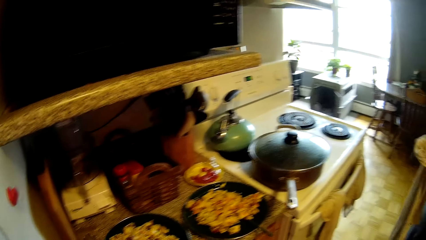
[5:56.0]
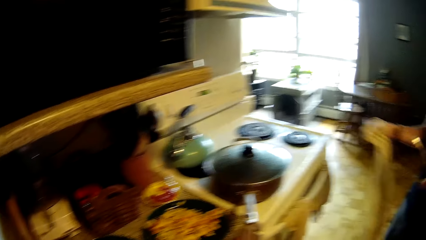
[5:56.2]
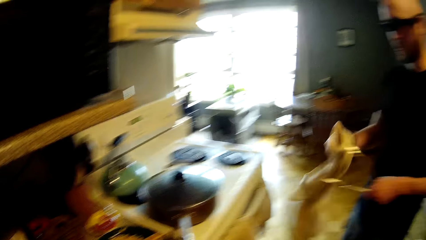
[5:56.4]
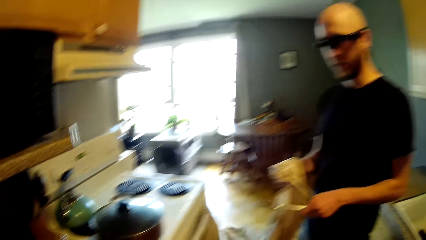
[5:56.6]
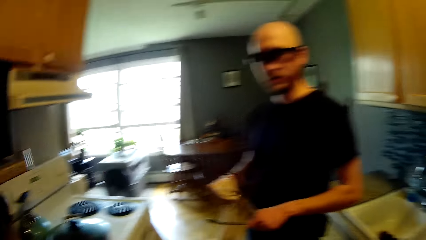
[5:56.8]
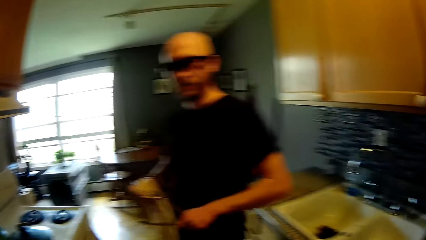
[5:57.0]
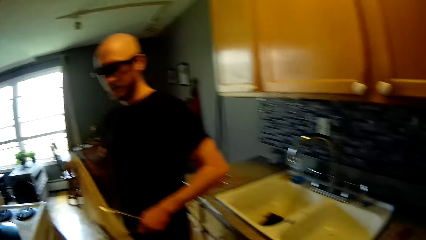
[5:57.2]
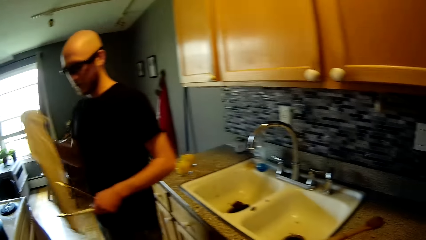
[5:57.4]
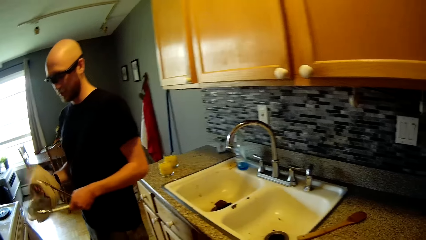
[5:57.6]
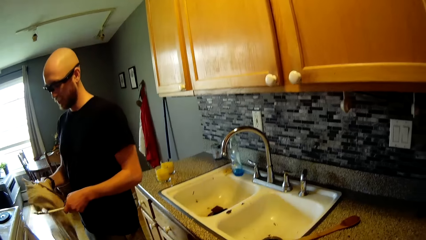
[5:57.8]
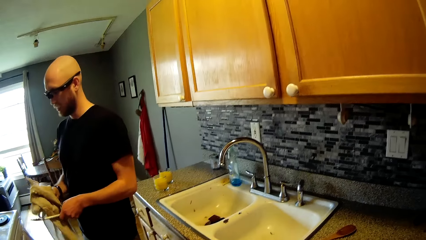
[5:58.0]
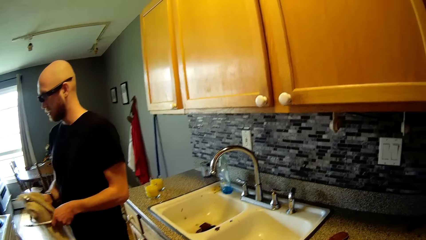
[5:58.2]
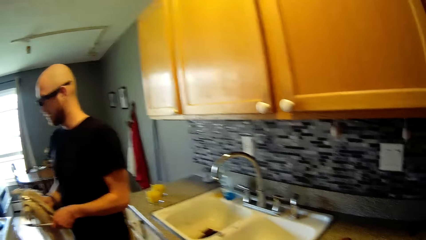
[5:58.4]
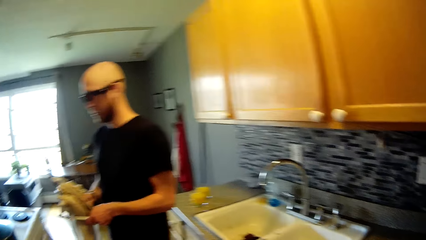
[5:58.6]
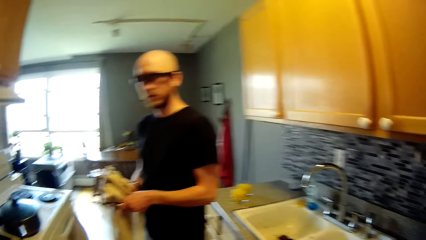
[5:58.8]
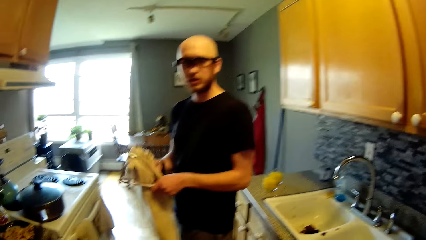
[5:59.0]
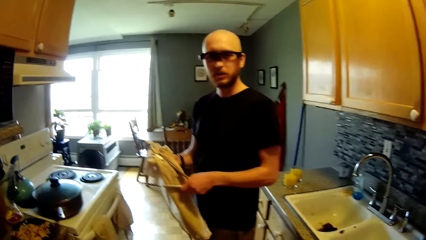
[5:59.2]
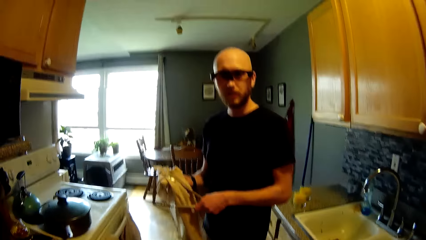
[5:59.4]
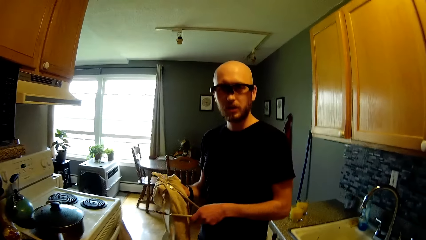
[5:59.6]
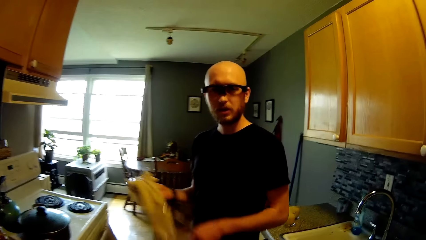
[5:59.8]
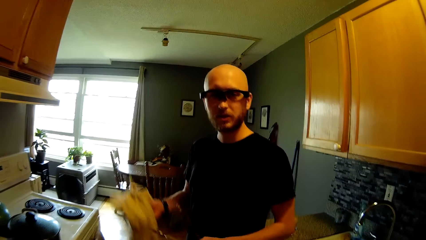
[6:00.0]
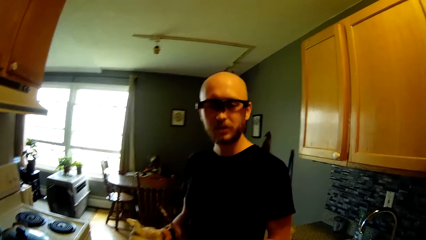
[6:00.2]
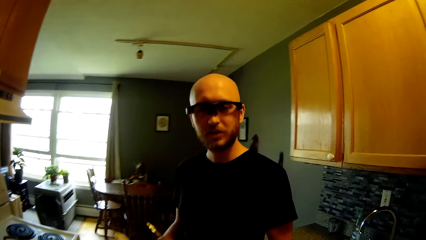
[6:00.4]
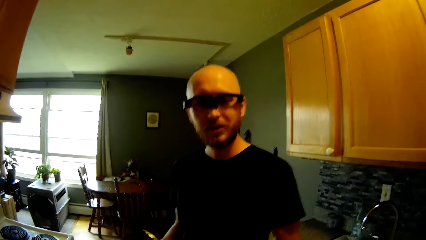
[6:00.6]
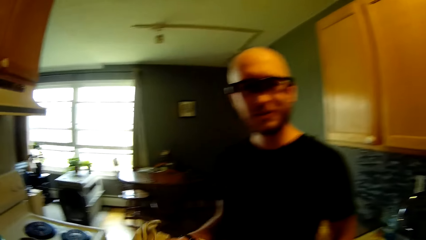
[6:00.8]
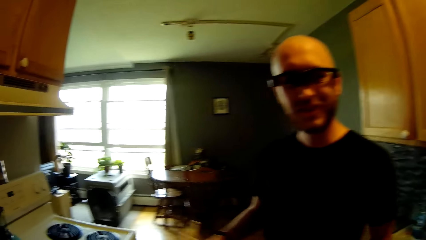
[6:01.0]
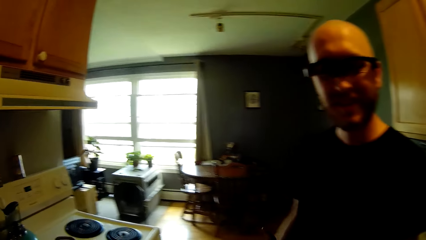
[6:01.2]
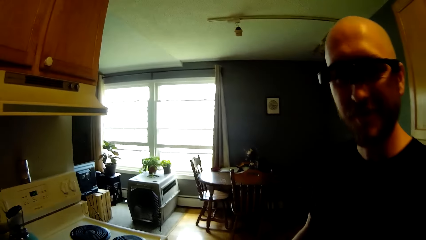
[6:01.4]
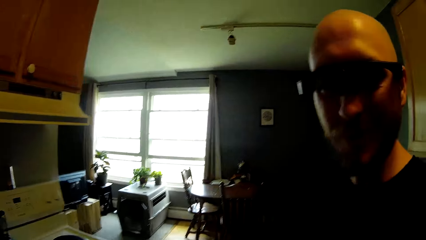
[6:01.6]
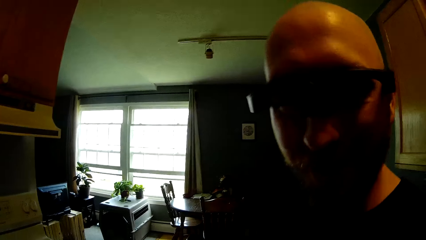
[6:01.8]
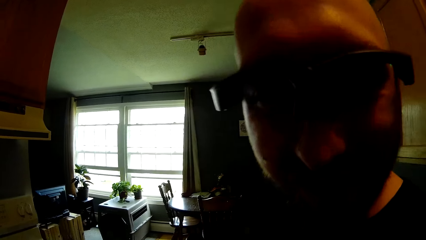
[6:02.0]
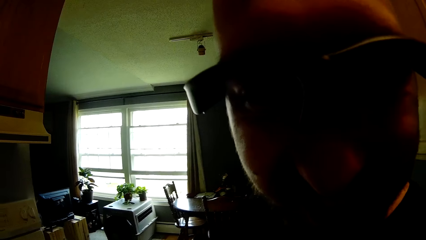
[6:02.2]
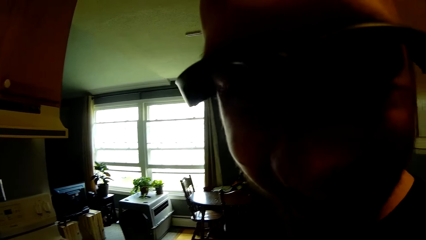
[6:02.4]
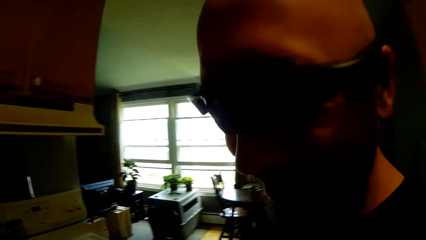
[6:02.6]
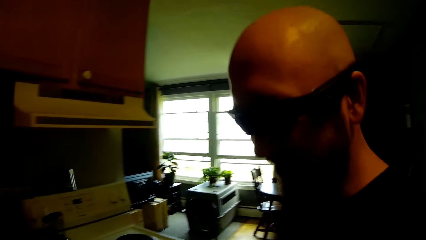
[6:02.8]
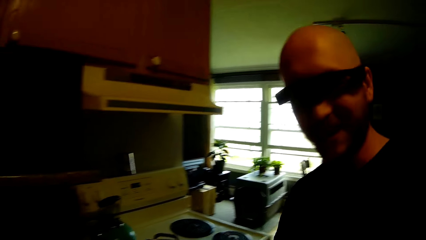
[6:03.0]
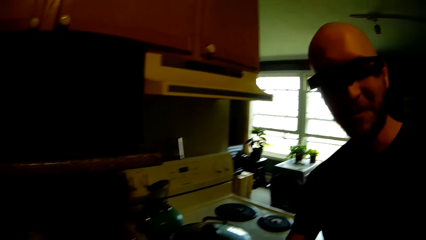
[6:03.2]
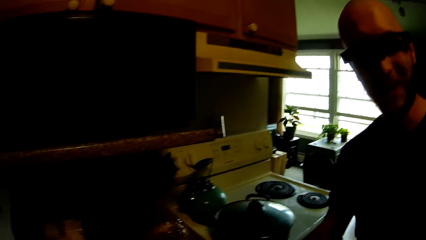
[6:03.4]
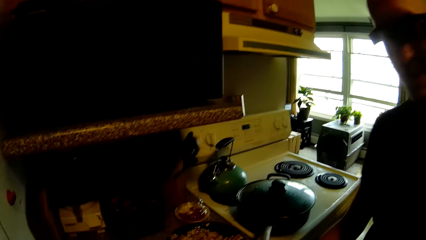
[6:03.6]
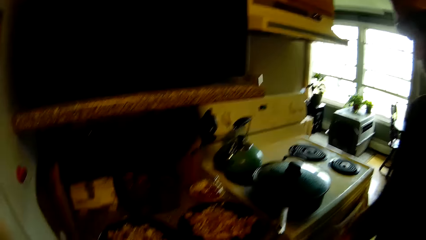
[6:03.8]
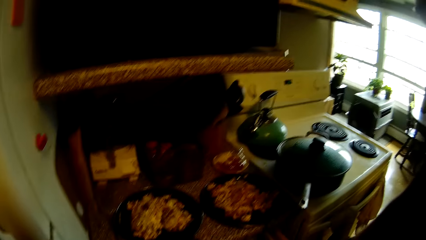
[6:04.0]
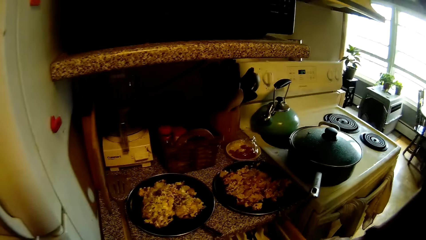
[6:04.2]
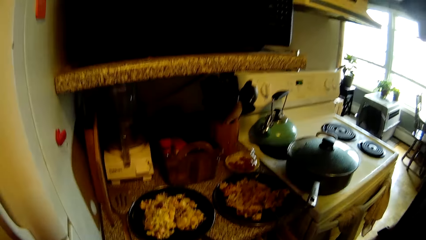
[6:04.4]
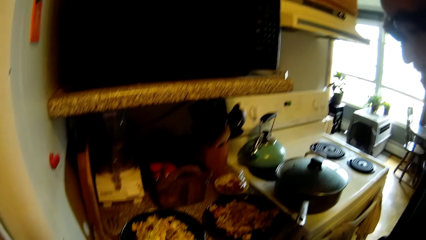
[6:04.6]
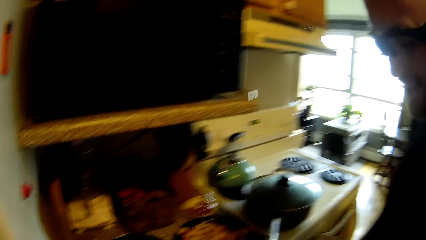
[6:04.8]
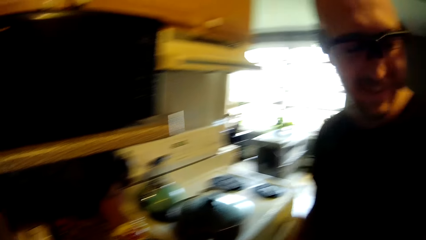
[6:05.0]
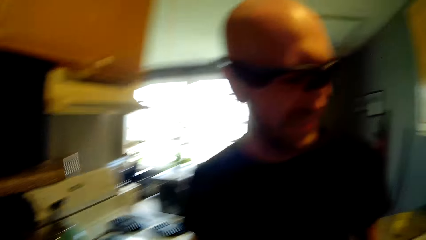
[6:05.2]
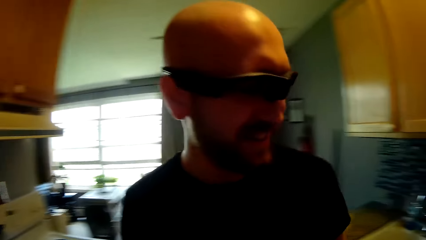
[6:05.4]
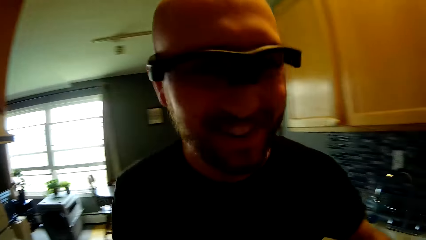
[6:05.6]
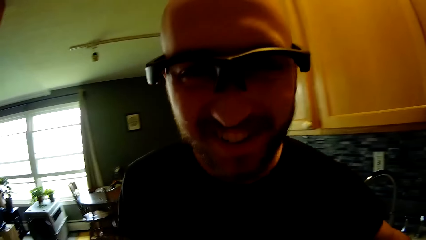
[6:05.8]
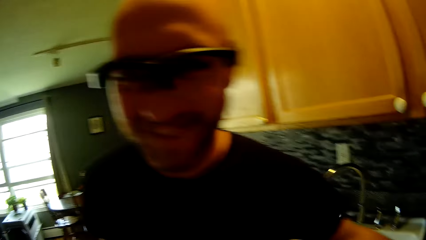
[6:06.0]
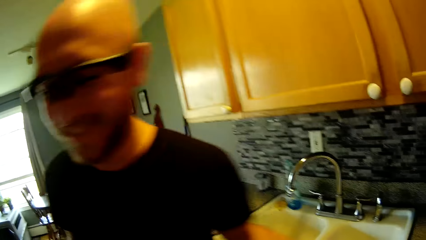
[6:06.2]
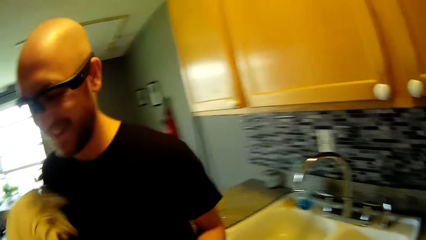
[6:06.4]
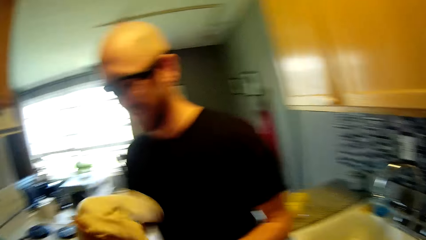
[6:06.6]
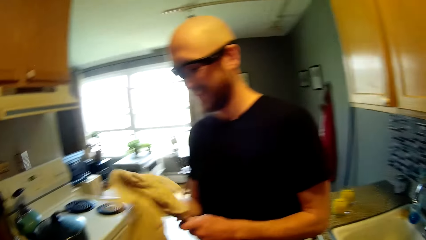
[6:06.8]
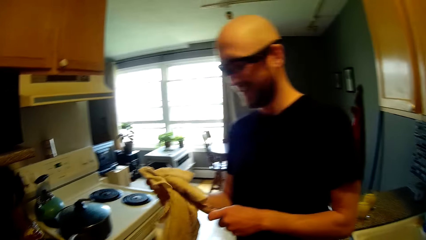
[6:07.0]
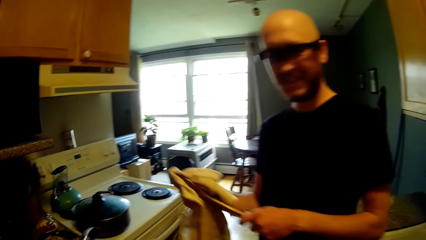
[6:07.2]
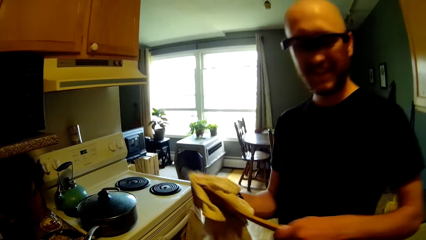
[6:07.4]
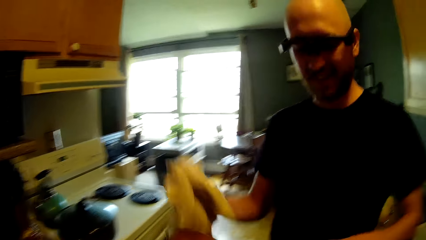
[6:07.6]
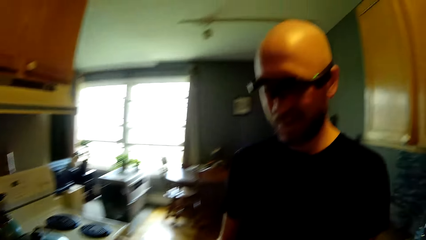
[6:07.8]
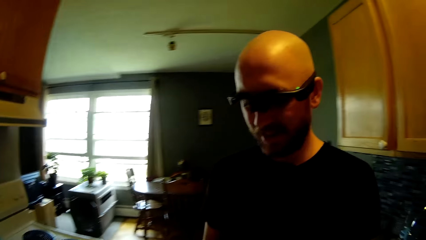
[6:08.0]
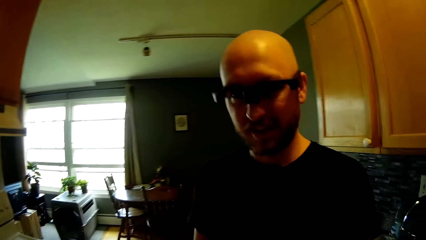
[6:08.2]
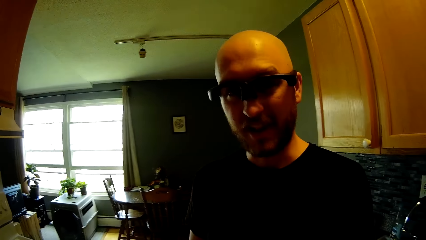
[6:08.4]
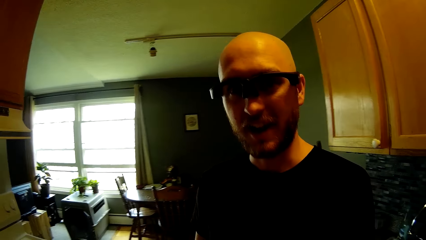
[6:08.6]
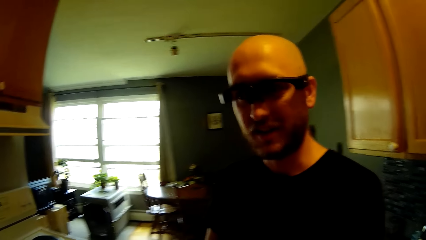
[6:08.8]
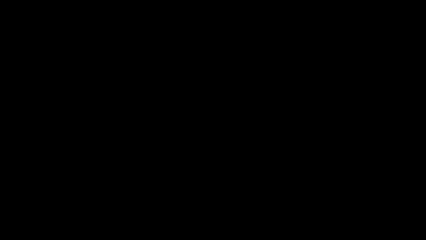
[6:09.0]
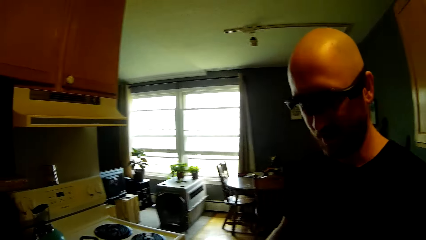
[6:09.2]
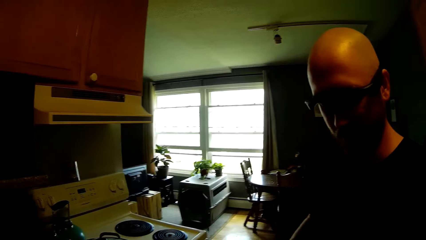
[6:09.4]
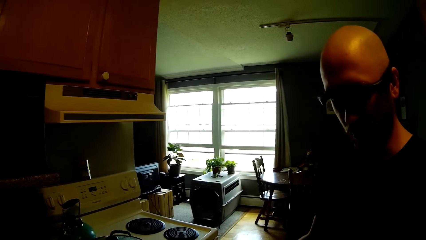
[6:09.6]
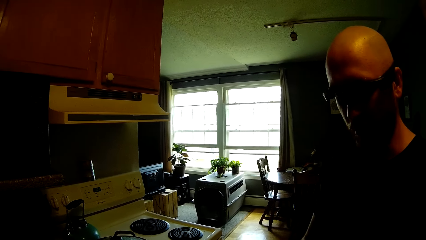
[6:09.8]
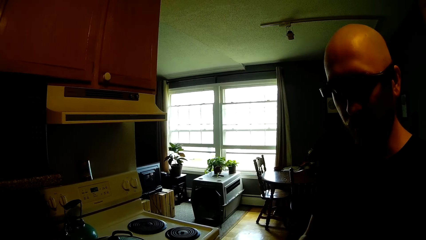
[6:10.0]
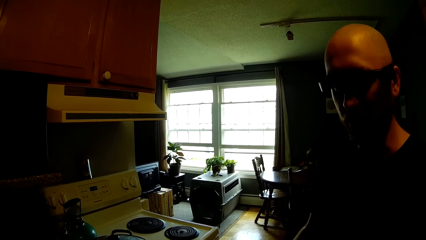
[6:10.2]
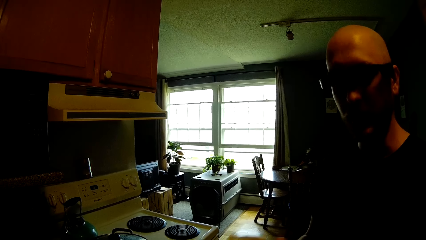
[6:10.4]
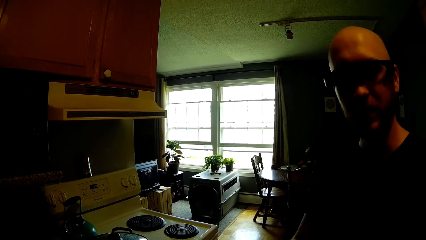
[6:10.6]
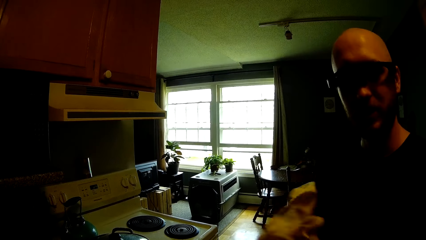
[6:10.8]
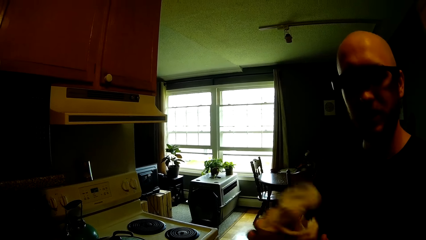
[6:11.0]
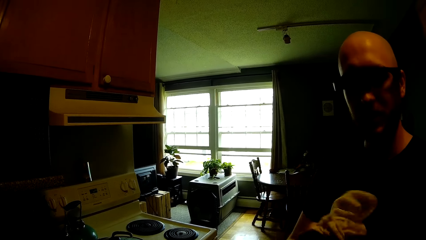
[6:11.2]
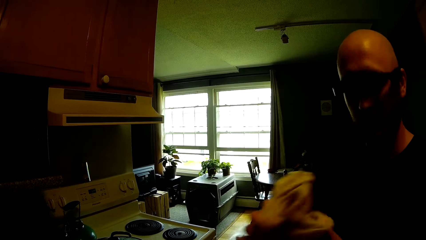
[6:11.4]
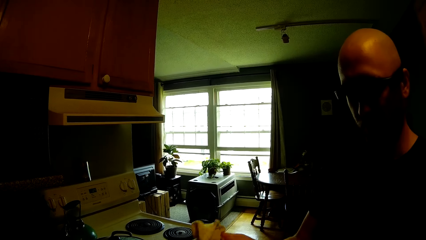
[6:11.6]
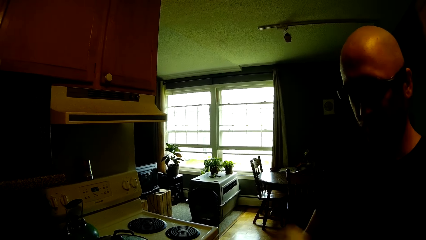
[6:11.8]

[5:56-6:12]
A man dialogues with the camera wearer. The man opens a kitchen drawer with his right hand. The man places the barbeque tong into the kitchen drawer with his left hand. The man picks up a wooden spoon from the kitchen counter with his left hand and cleans the wooden spoon with the white napkin in his right hand.
